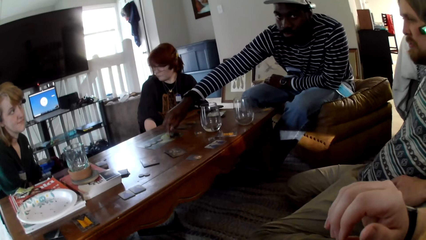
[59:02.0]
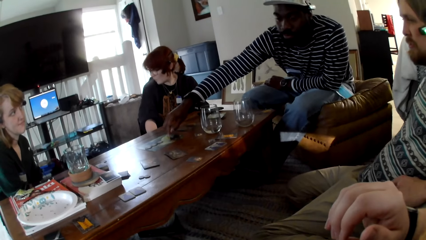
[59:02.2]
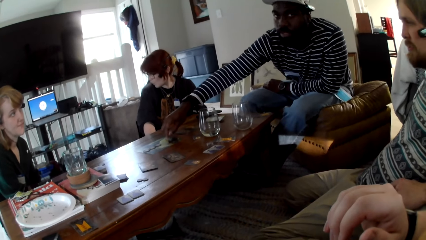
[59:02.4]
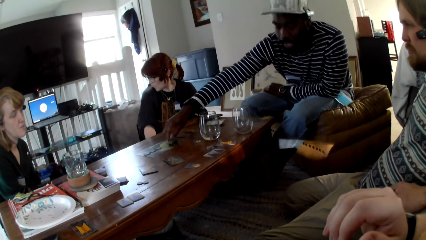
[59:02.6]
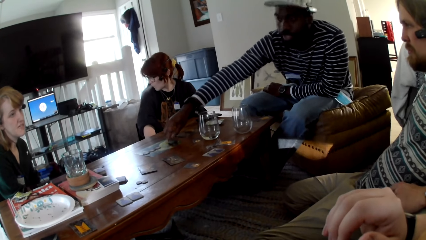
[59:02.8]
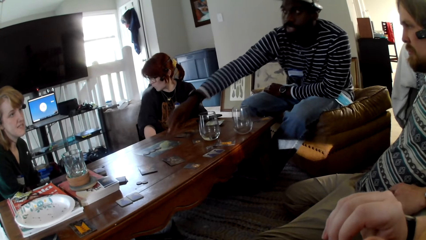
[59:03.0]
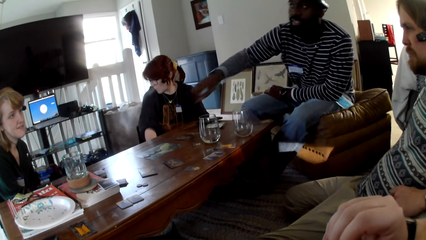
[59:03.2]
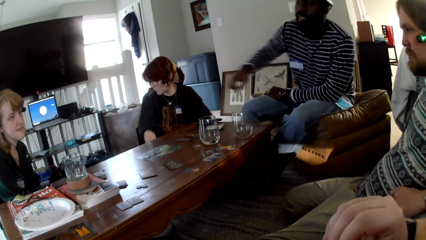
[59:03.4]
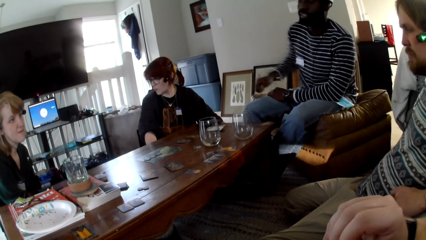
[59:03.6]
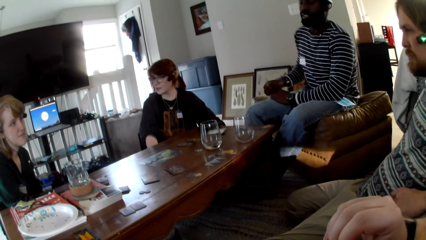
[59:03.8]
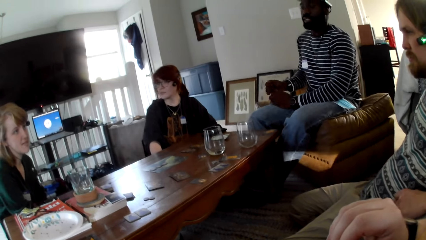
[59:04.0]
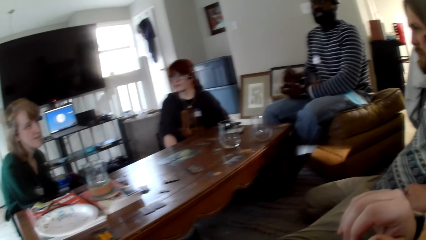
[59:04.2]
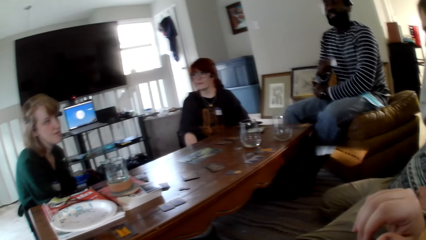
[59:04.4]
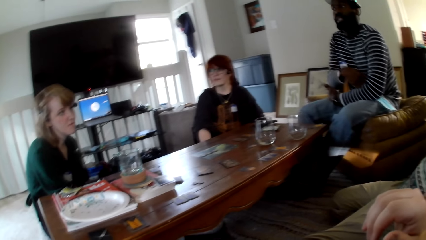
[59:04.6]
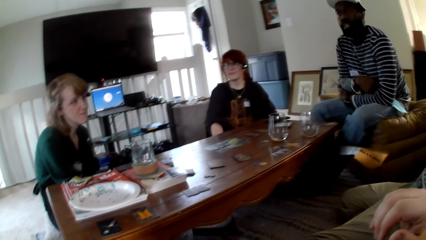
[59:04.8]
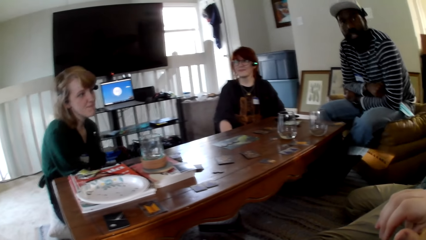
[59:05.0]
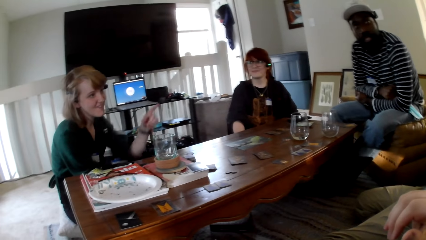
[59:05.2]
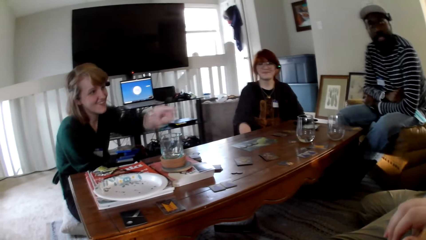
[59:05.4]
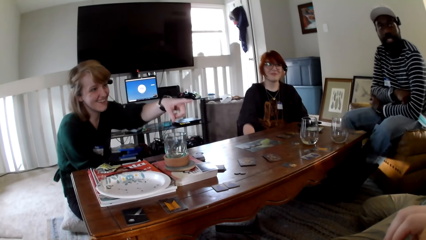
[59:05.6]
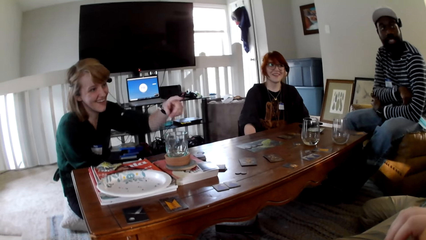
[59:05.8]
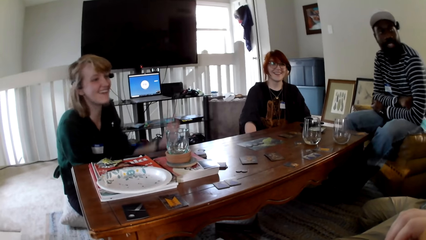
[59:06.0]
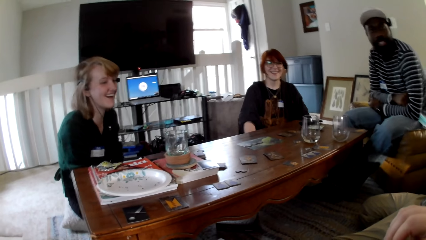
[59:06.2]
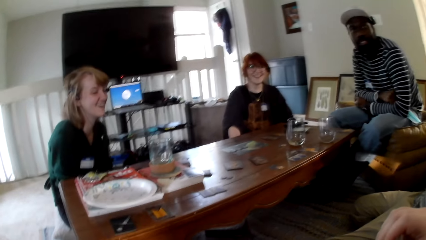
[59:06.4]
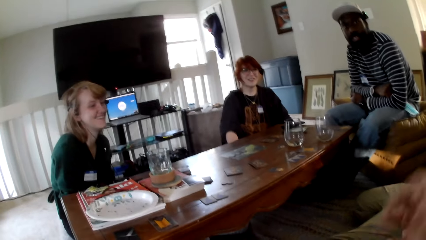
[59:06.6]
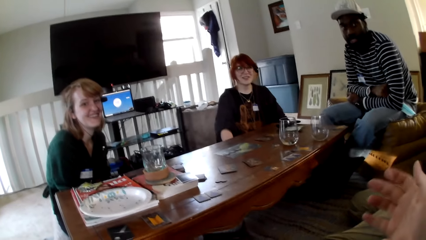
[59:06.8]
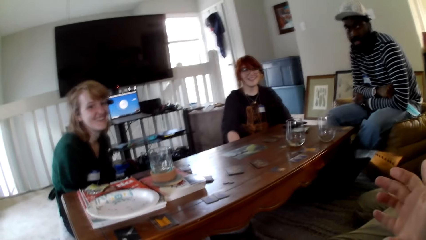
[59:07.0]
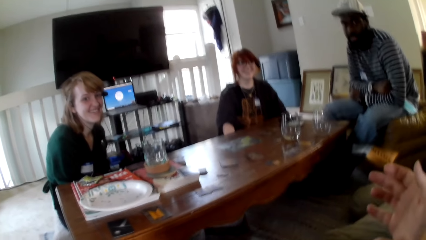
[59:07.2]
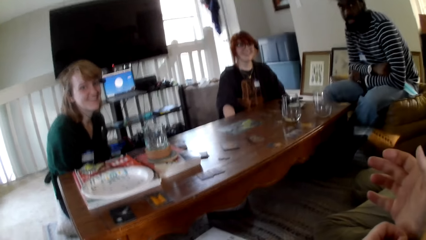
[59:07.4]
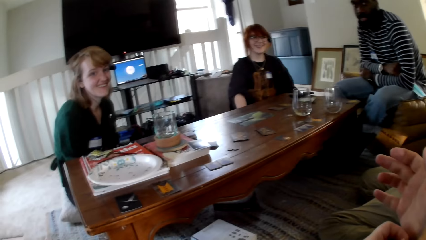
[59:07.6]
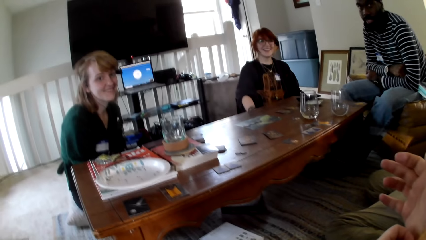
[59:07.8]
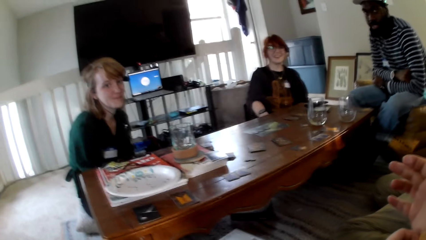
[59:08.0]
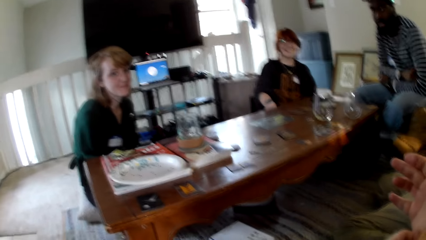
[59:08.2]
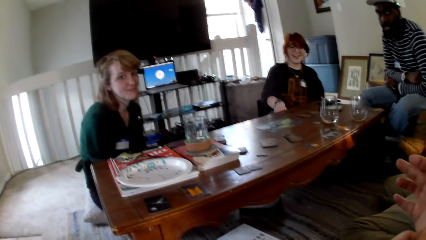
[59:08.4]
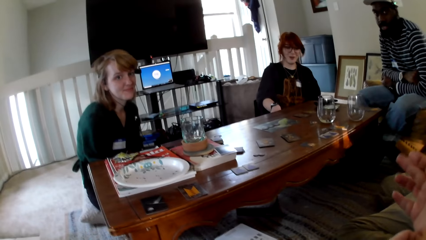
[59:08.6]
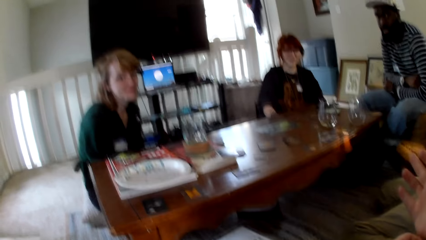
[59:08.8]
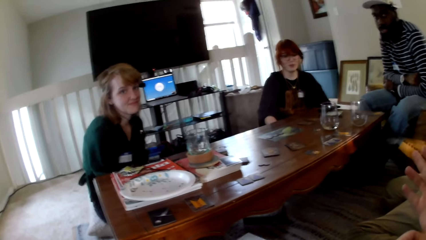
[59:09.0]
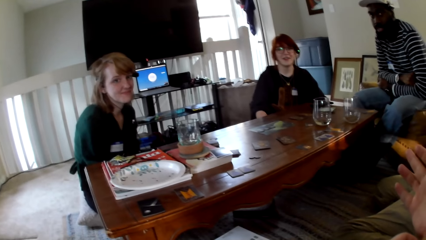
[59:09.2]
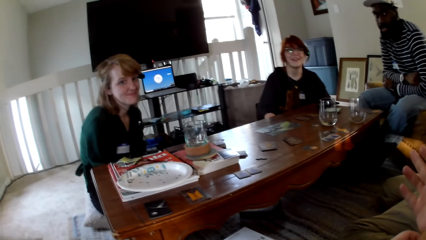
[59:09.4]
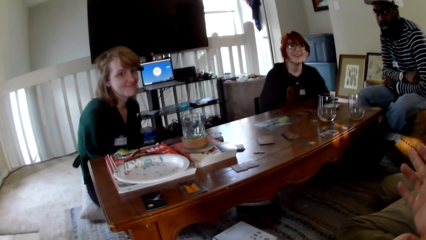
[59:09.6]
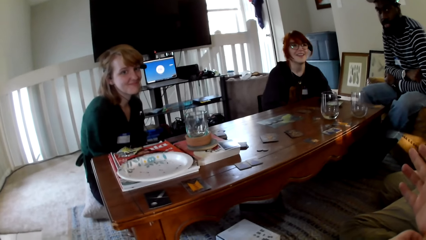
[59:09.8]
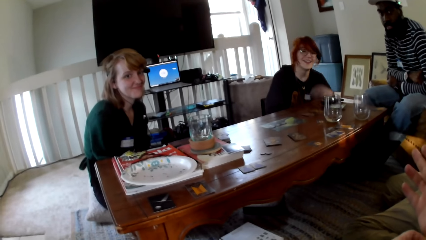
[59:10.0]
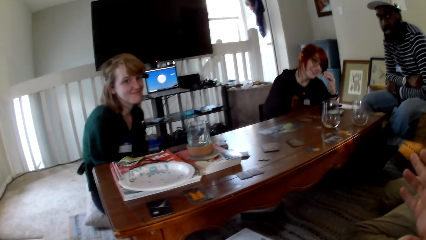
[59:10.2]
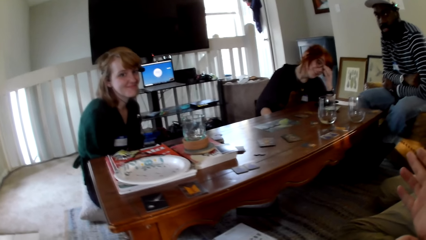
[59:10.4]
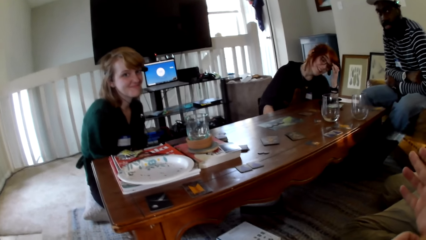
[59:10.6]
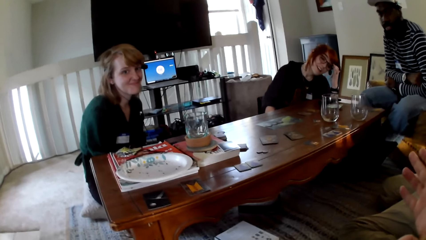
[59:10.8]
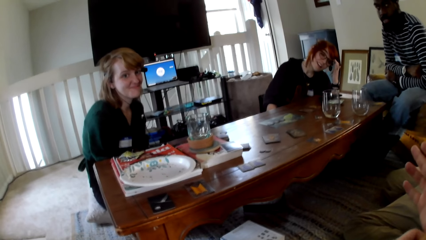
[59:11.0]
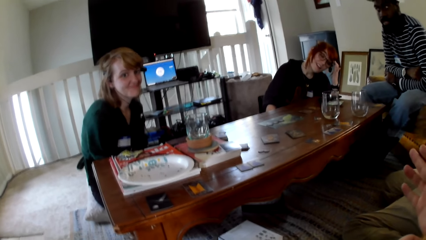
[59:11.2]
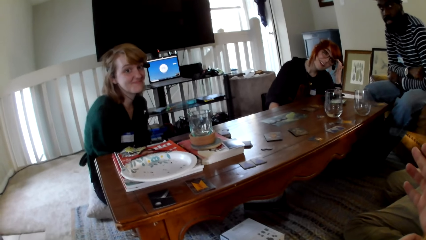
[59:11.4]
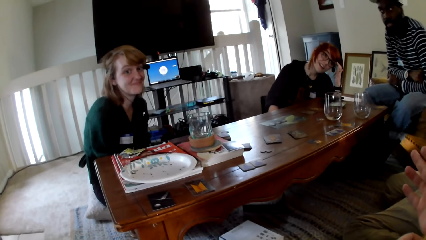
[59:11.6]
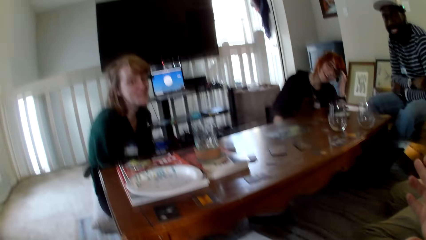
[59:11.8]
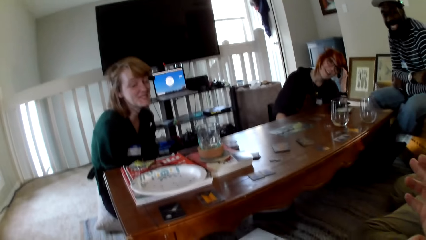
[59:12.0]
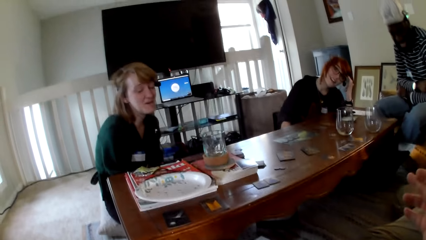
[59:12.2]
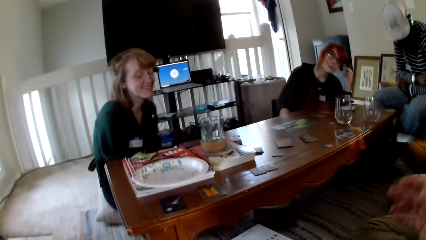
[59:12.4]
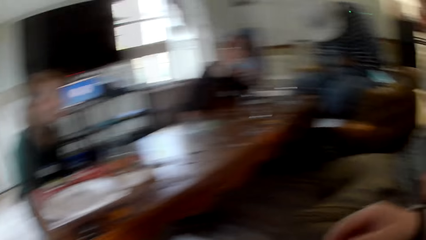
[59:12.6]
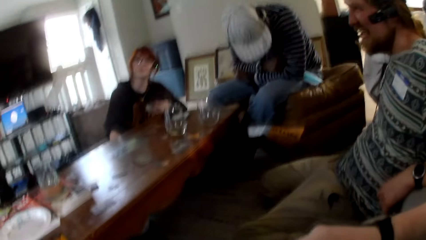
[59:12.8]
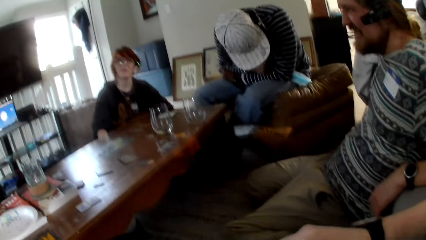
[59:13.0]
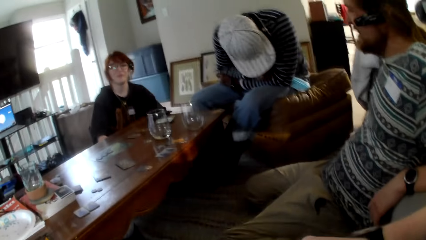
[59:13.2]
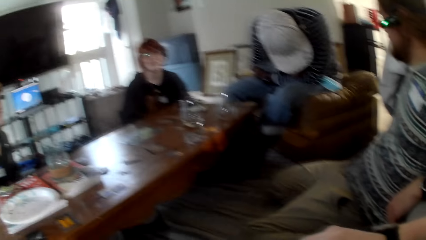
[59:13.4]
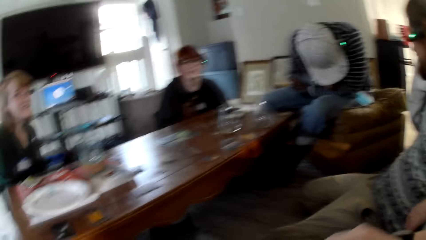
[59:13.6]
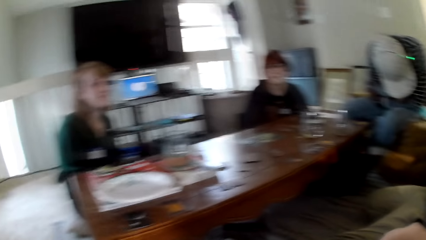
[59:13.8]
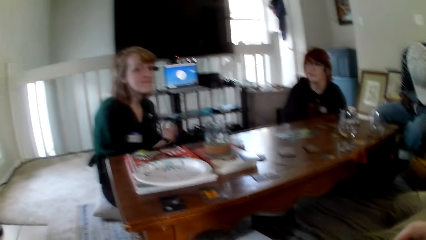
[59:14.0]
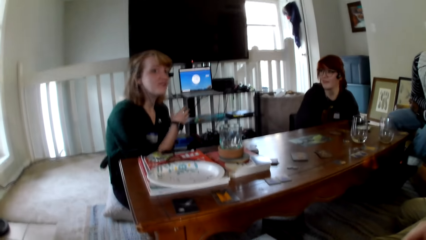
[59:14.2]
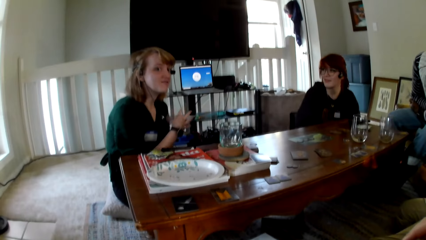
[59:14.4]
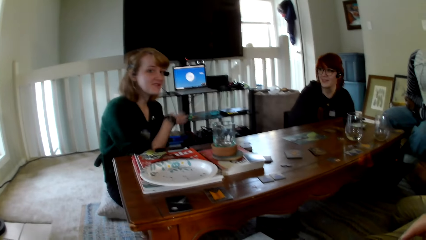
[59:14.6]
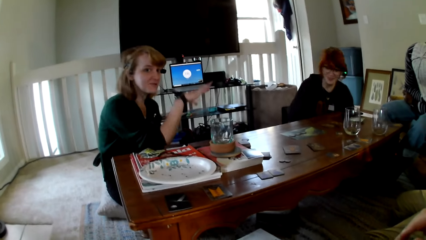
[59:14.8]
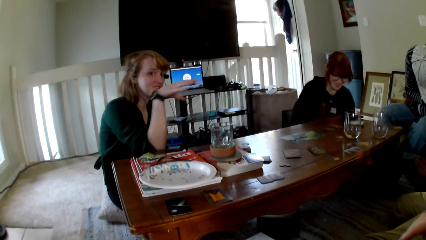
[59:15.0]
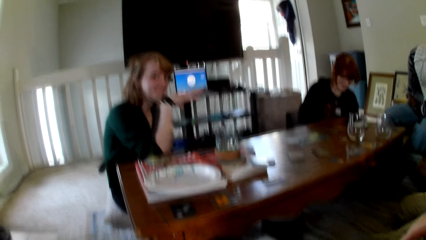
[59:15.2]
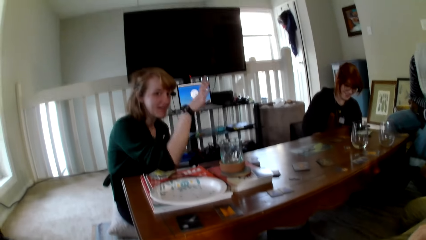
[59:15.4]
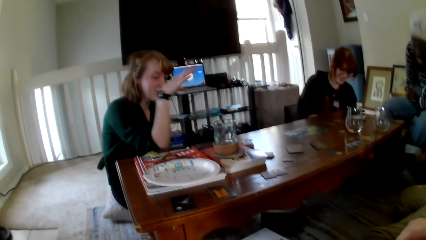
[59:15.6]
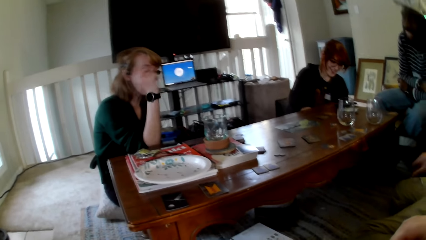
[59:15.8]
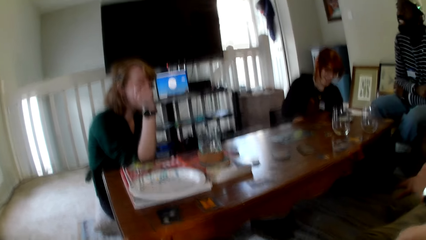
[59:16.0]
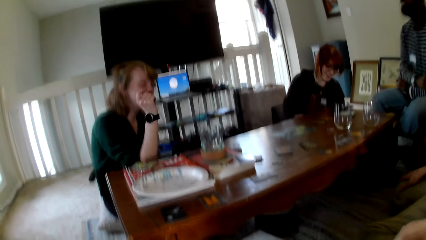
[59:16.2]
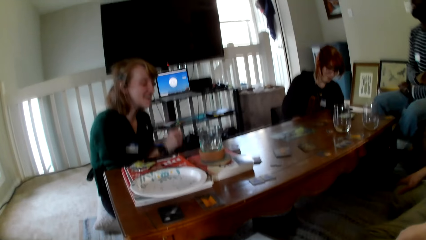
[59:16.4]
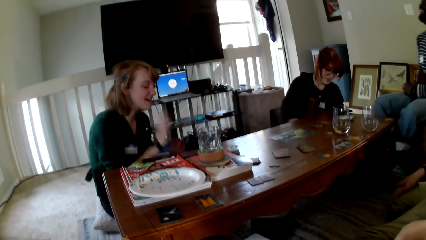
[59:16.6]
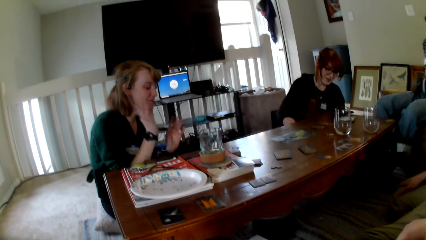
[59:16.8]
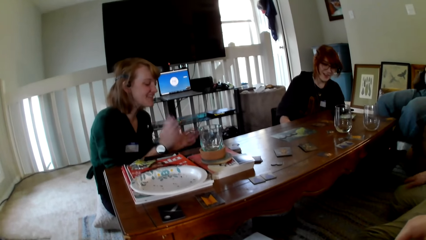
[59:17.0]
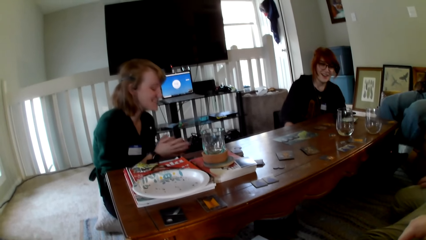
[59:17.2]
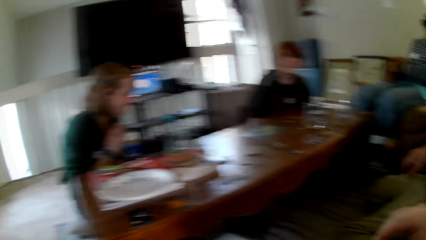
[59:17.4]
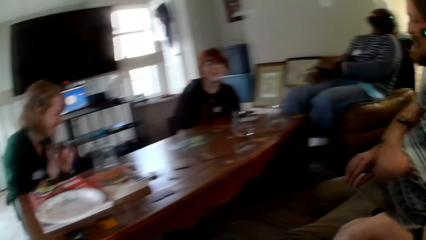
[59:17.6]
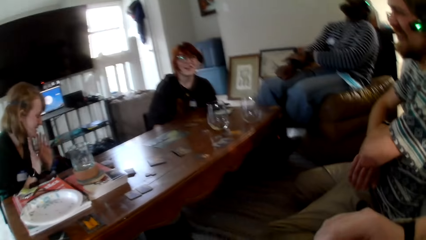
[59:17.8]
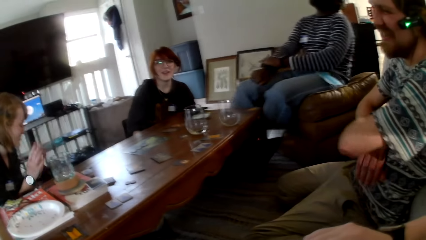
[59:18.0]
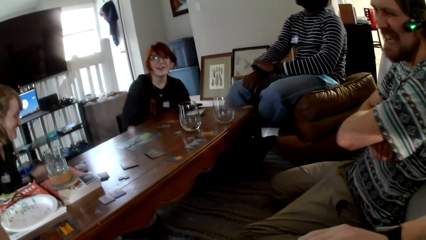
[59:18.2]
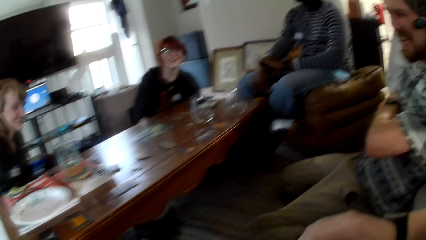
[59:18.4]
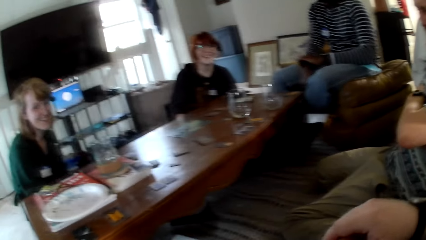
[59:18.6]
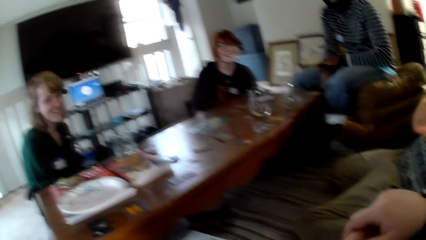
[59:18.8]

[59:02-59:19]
A person touches the cards. A woman responds to the camera wearer, a man, another man and another woman. The woman points at the second man. Another person points around. The camera wearer talks to the first man, the second man, the woman and the other woman. The other person moves his right hand. A third person moves a hand on his hair. The woman converses to the camera wearer, the first man, the second man, and the other woman. The other person moves his right hand. He moves his right hand again.
